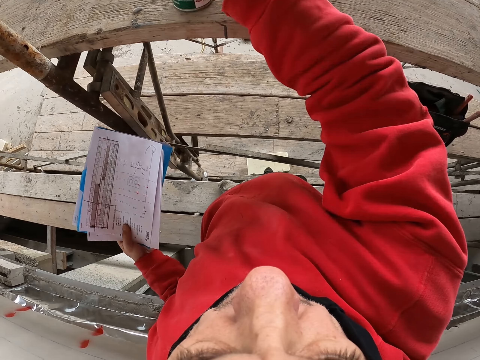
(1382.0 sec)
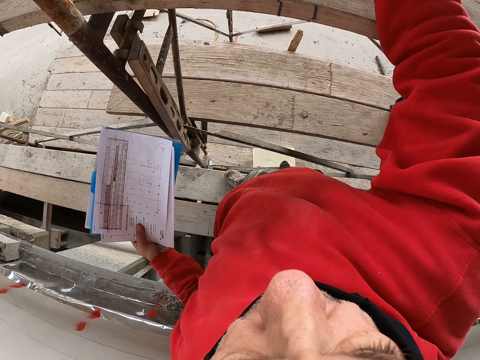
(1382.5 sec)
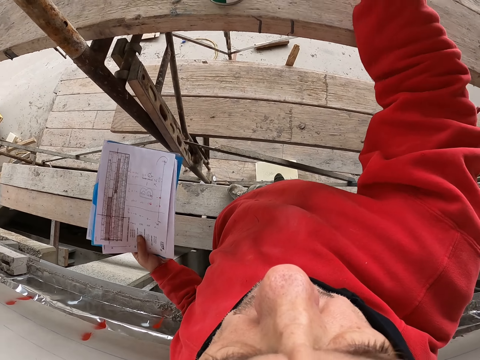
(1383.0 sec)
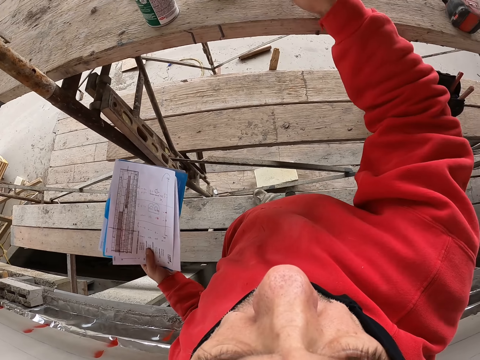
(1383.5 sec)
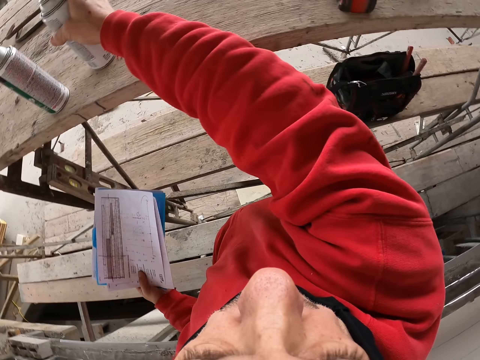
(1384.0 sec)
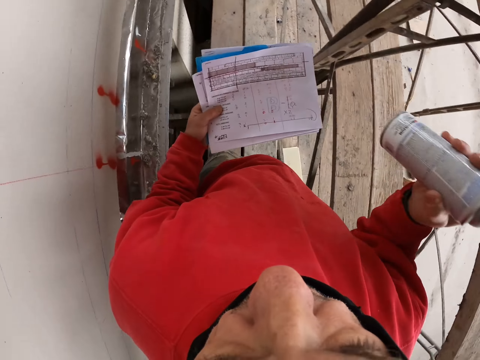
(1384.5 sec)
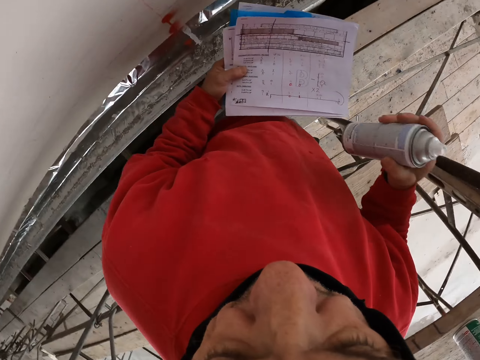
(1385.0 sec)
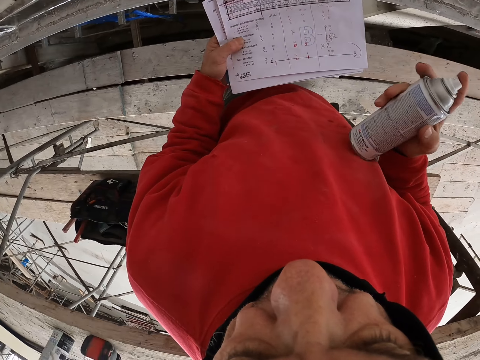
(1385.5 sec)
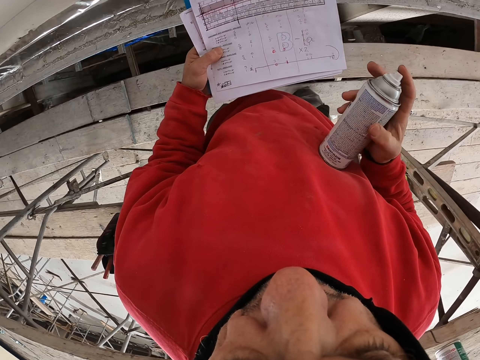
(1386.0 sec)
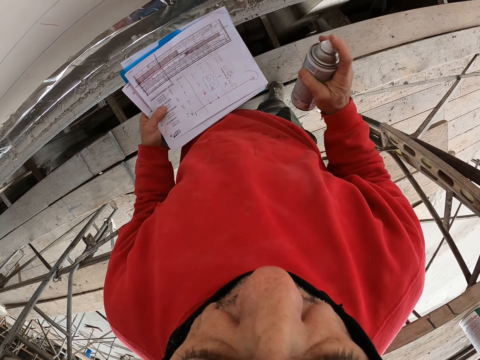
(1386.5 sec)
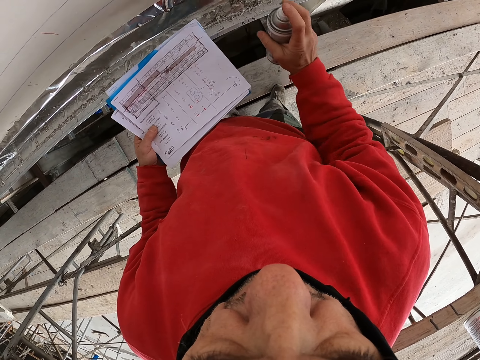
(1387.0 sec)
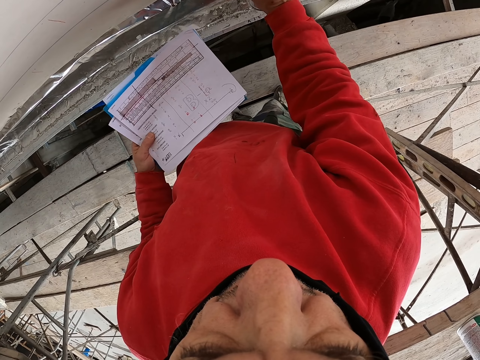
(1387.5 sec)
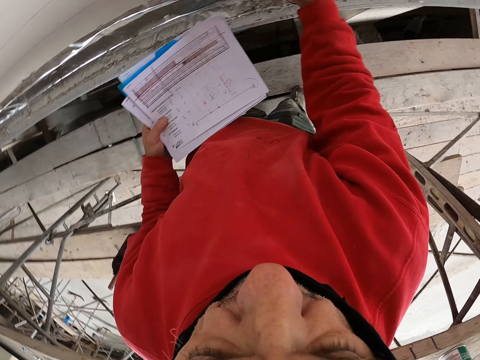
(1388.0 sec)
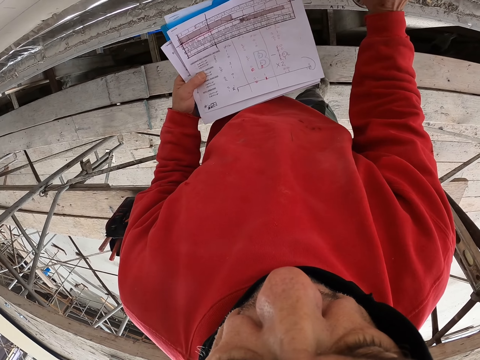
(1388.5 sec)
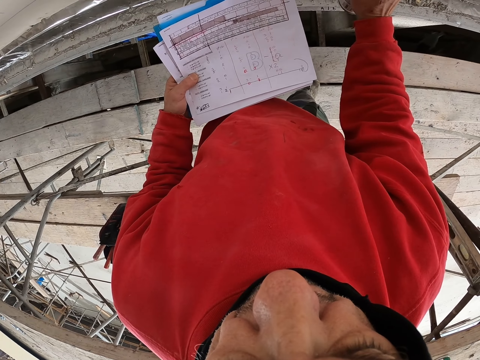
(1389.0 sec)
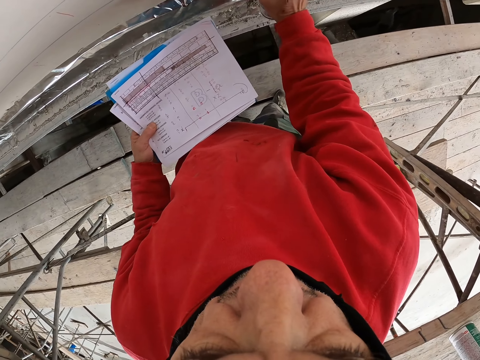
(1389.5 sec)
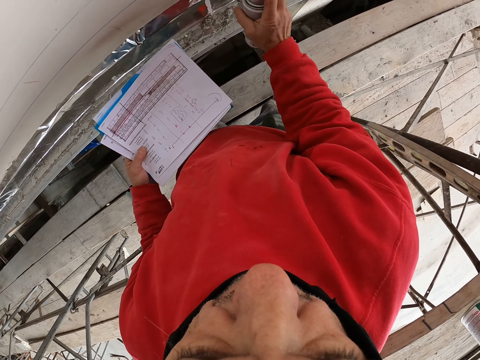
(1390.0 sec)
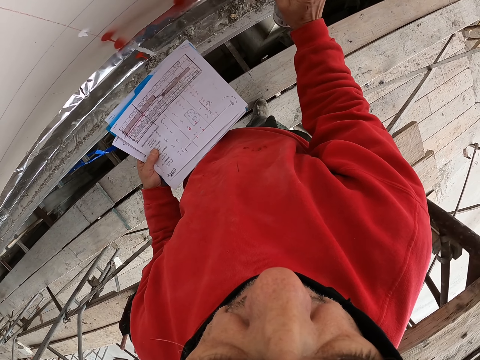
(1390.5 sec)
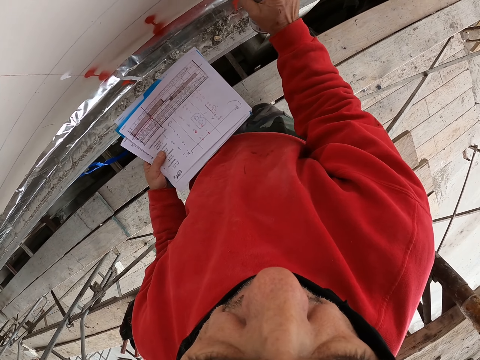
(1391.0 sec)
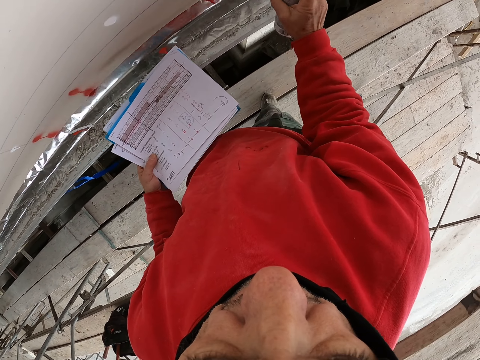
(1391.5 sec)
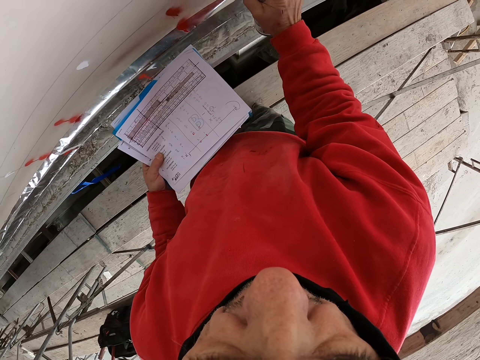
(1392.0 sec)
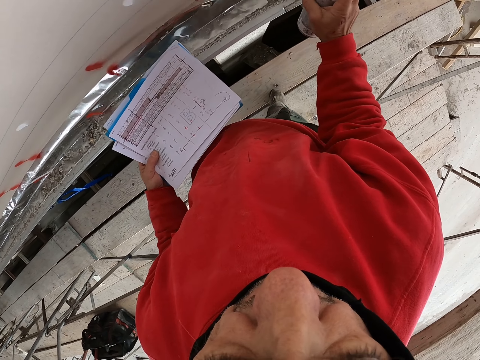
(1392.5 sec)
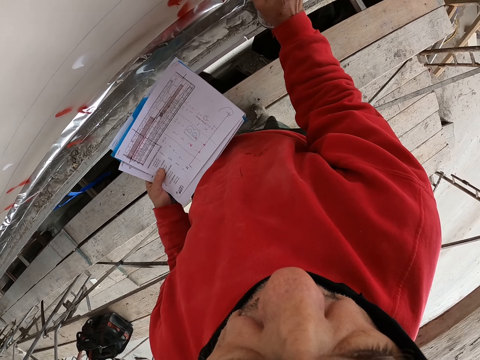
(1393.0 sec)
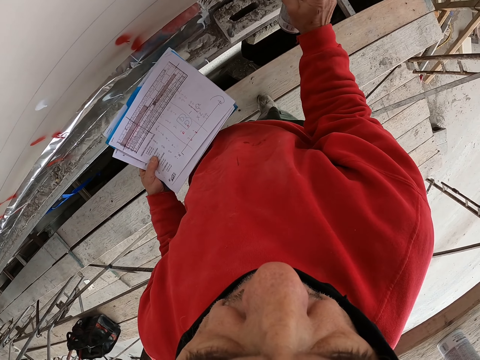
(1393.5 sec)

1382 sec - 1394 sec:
The camera wearer puts the spray bottle on the surface. They shake the spray bottle and spray the color on the wall.

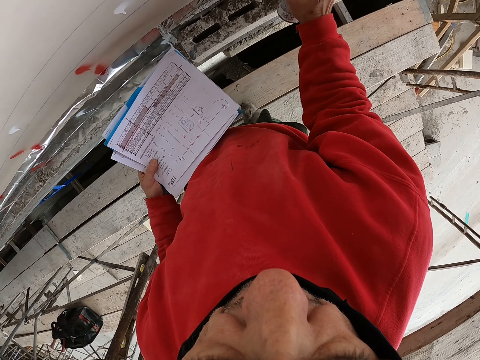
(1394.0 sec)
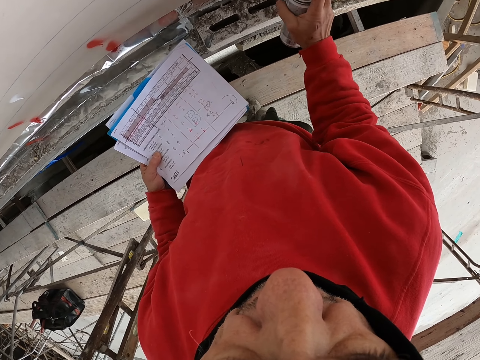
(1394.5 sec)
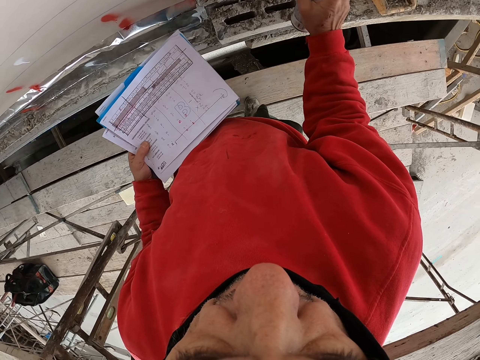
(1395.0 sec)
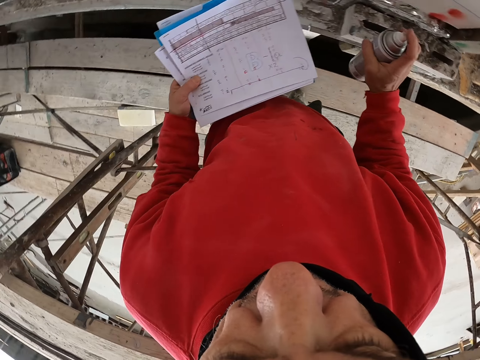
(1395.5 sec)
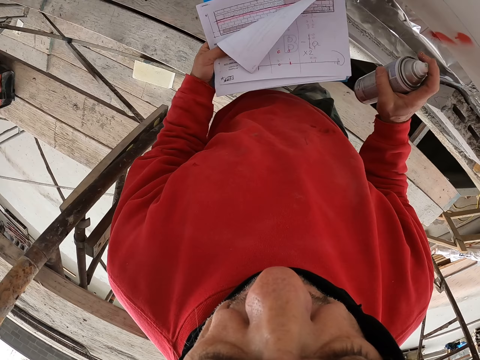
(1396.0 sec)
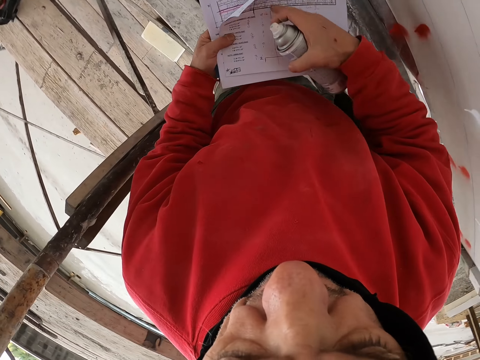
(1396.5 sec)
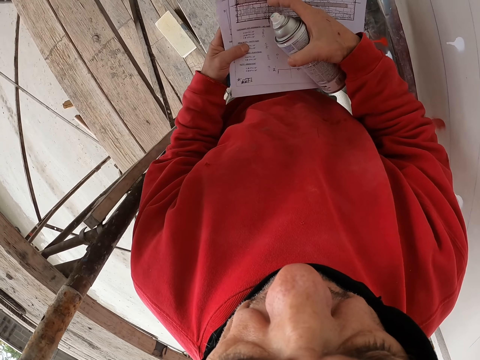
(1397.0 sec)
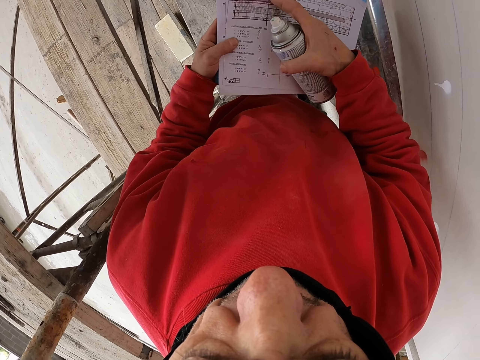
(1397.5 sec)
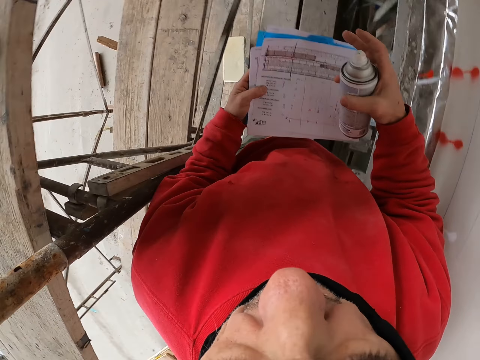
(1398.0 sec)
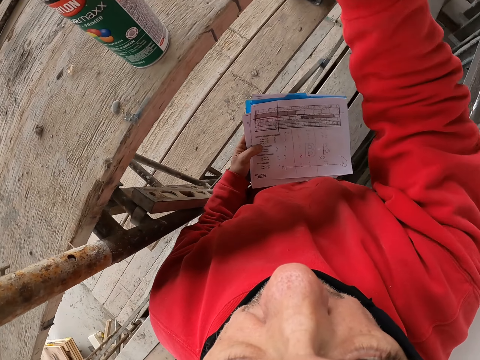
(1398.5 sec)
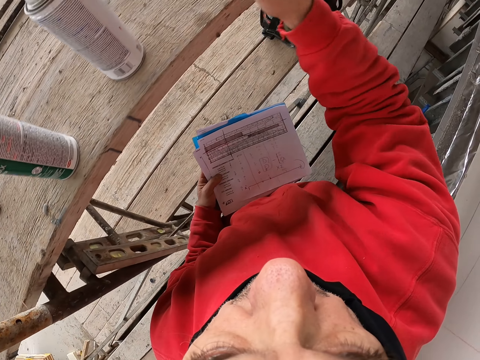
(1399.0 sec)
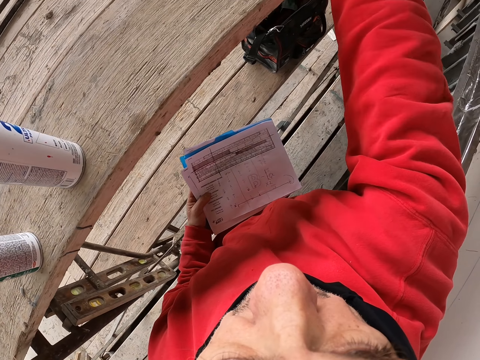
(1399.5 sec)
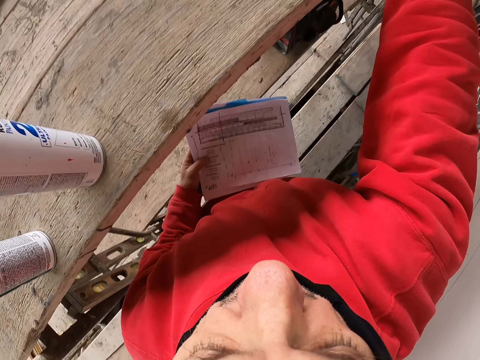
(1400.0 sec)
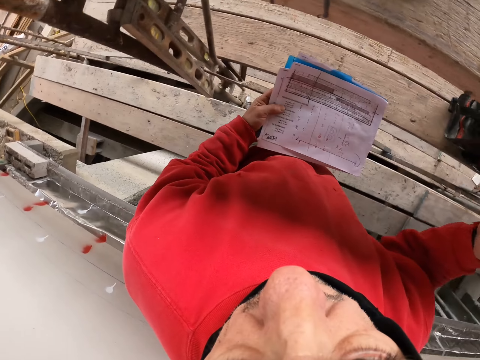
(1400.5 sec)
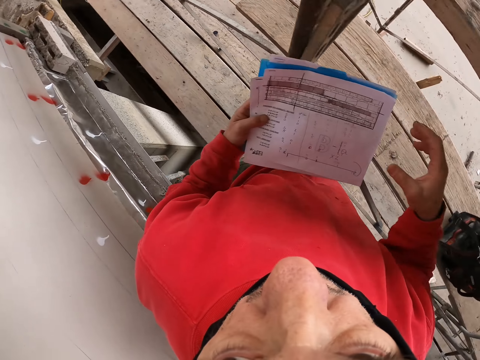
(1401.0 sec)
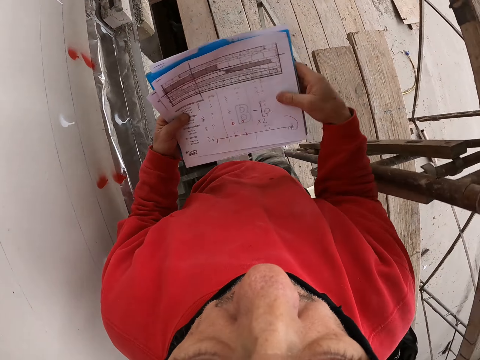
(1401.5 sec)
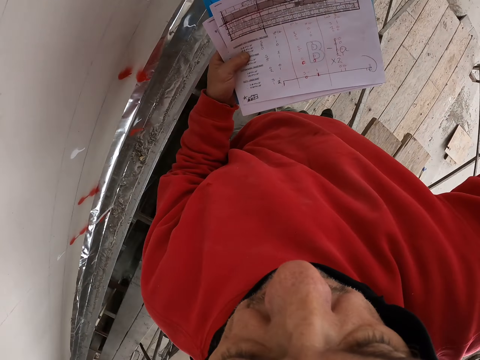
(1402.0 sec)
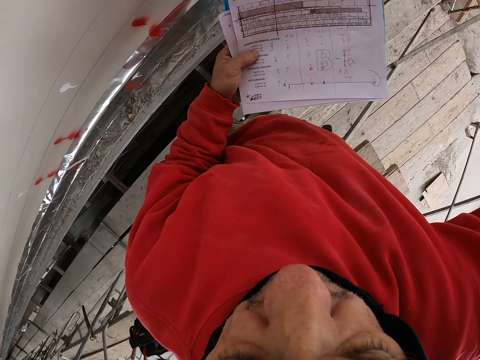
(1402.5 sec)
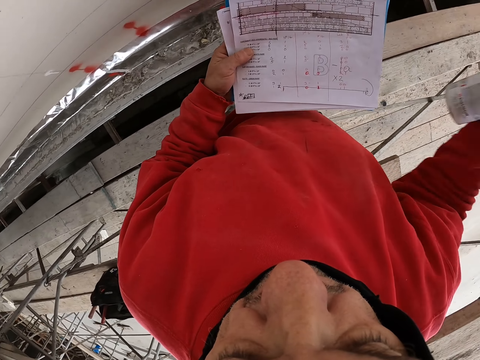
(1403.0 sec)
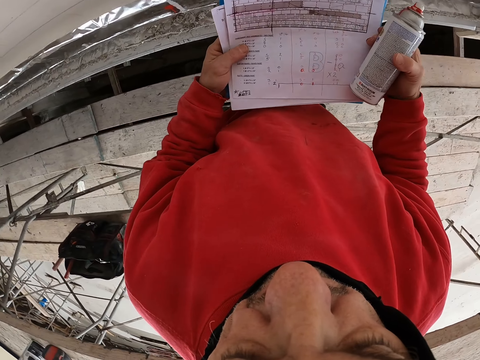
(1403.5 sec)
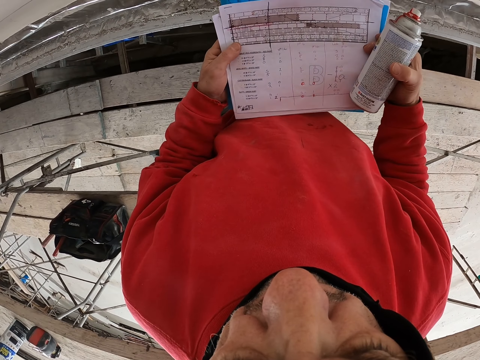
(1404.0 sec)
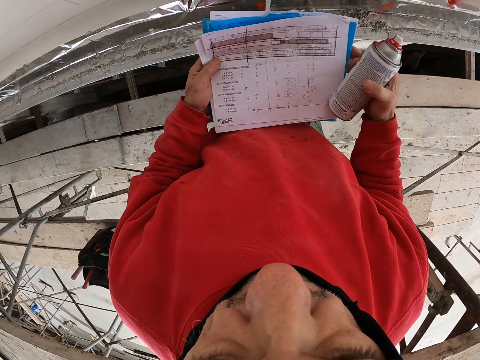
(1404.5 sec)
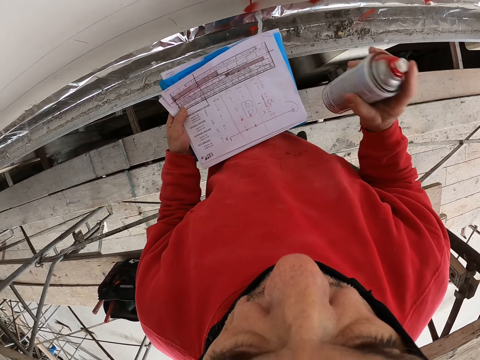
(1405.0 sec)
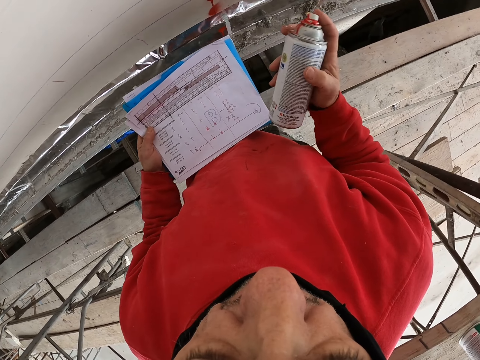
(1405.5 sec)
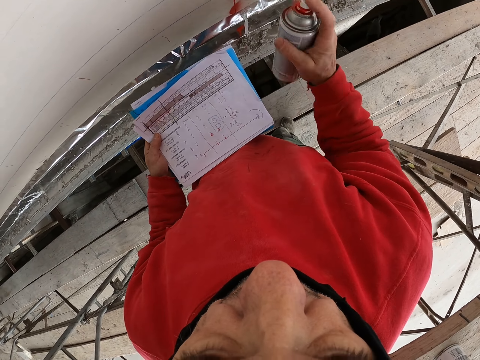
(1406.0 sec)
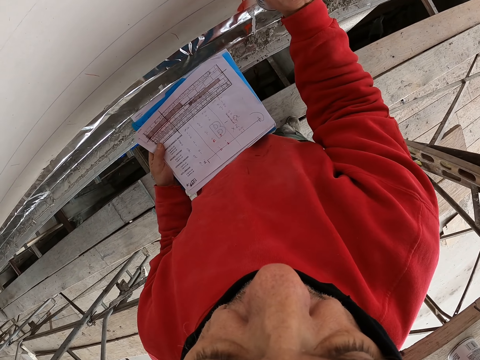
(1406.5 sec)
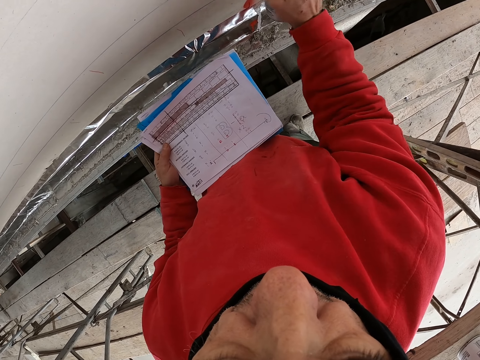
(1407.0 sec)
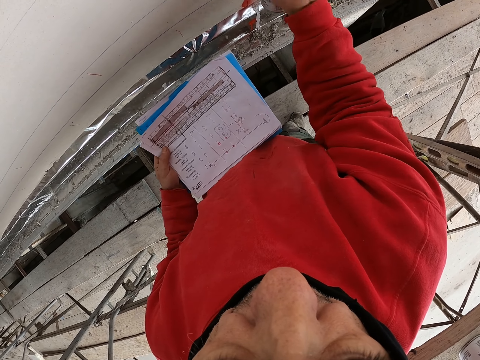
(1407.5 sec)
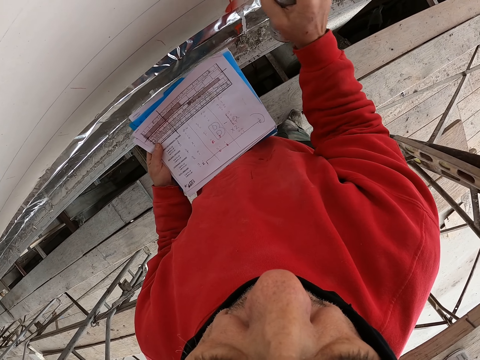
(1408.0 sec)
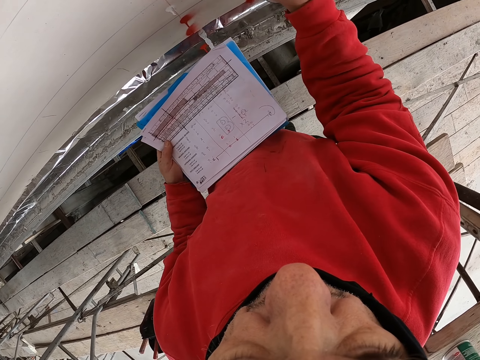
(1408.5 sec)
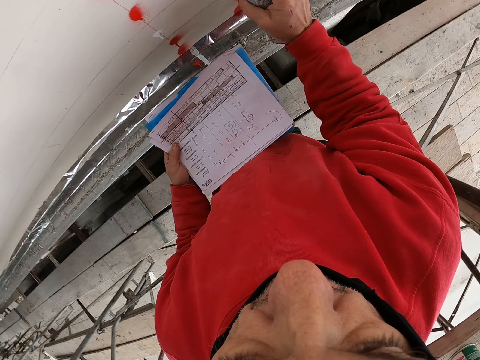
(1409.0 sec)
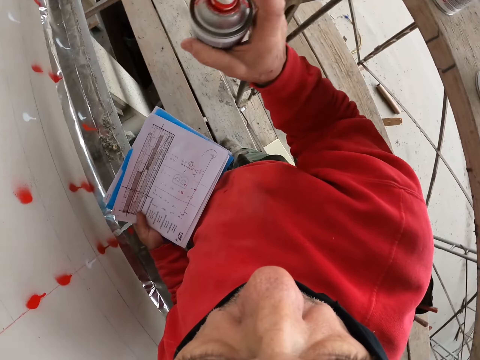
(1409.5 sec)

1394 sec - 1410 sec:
The camera wearer touches the book. They look at the wall. They put the spray bottle on the surface. They take the spray bottle. They turn around and look at the piece of paper. They shake the spray bottle and spray the color on the wall.
